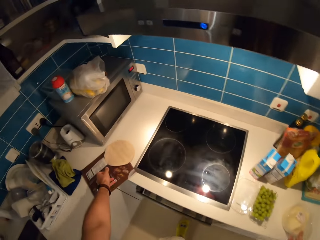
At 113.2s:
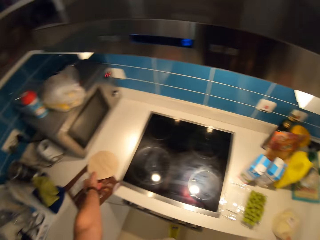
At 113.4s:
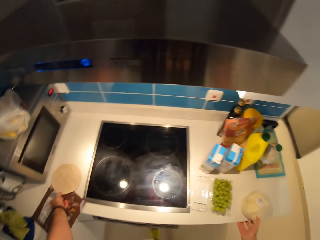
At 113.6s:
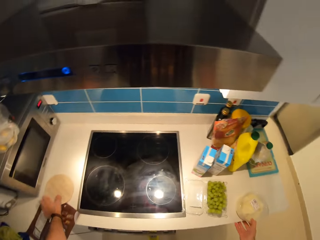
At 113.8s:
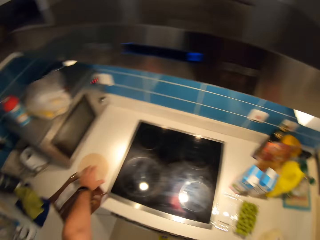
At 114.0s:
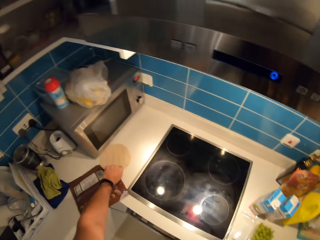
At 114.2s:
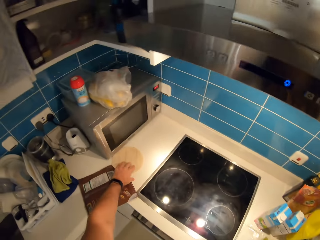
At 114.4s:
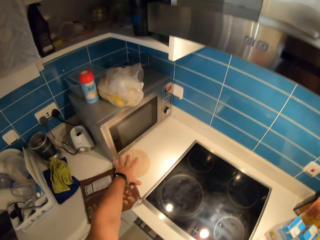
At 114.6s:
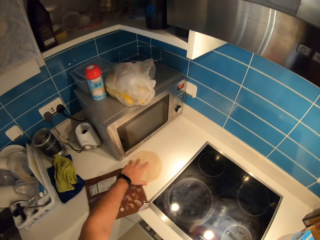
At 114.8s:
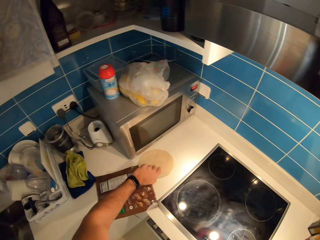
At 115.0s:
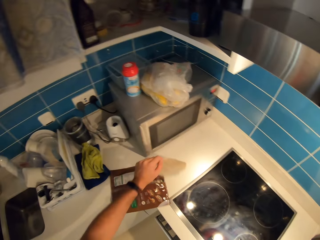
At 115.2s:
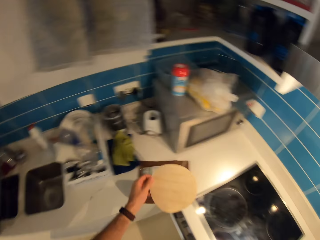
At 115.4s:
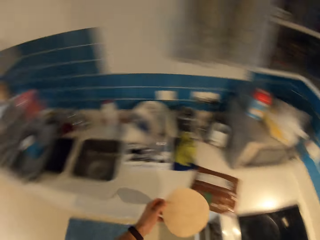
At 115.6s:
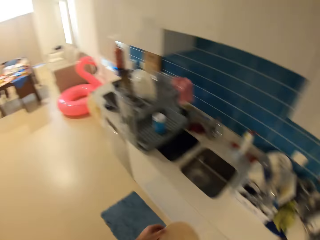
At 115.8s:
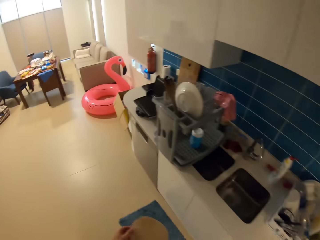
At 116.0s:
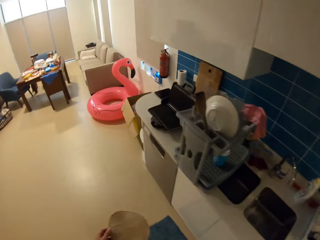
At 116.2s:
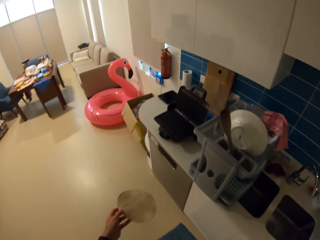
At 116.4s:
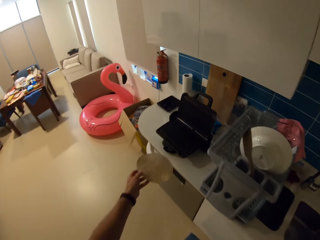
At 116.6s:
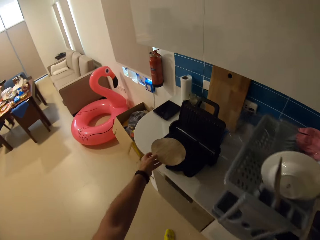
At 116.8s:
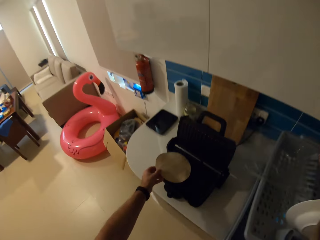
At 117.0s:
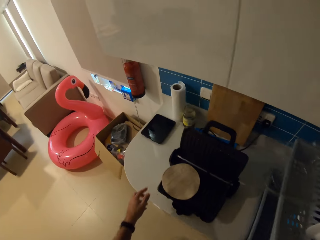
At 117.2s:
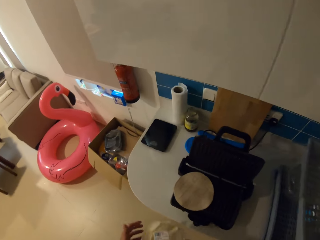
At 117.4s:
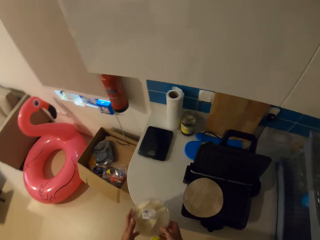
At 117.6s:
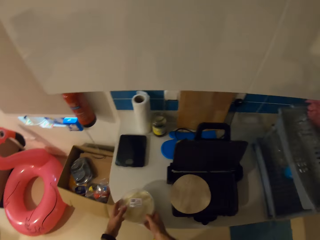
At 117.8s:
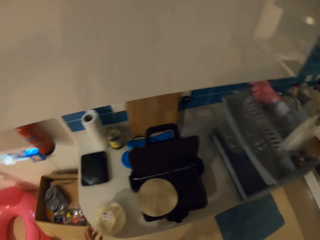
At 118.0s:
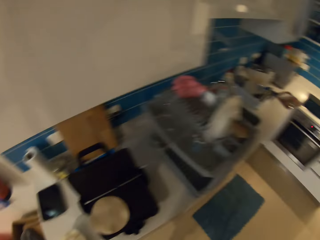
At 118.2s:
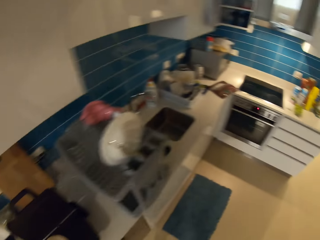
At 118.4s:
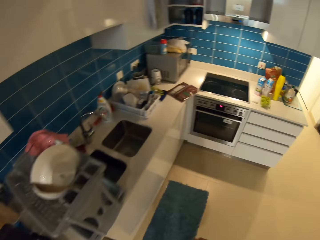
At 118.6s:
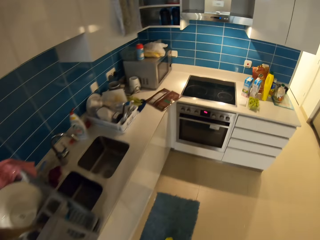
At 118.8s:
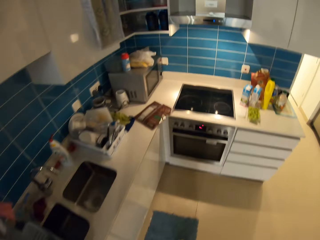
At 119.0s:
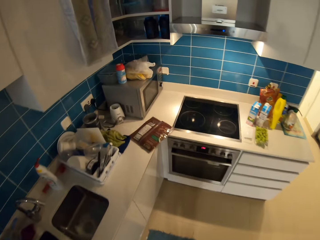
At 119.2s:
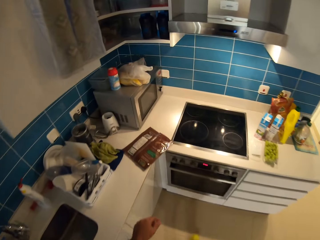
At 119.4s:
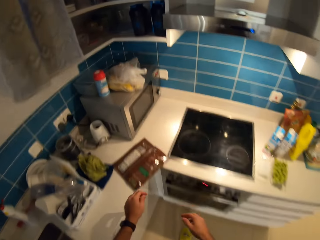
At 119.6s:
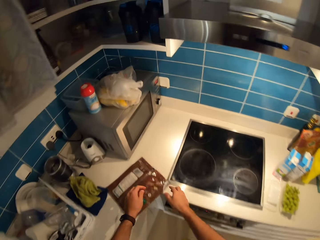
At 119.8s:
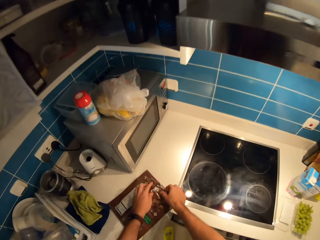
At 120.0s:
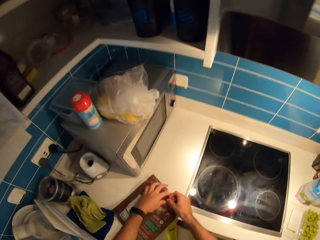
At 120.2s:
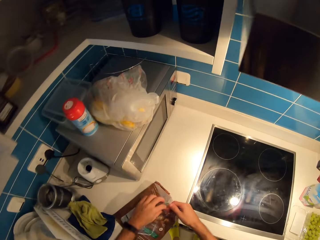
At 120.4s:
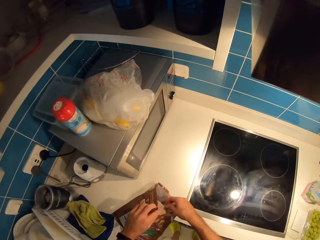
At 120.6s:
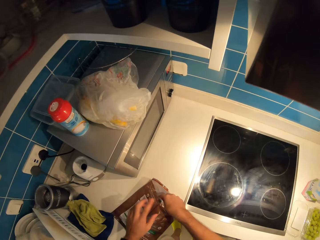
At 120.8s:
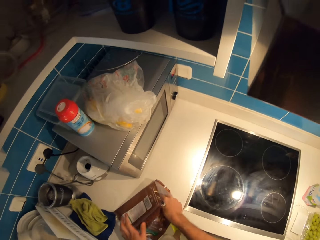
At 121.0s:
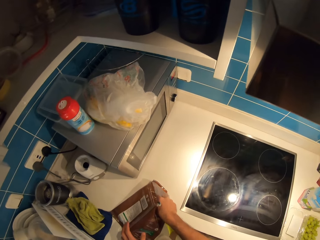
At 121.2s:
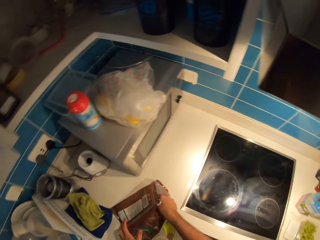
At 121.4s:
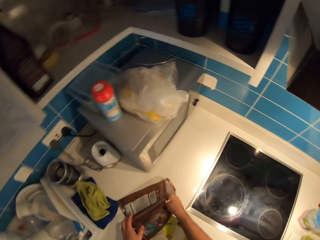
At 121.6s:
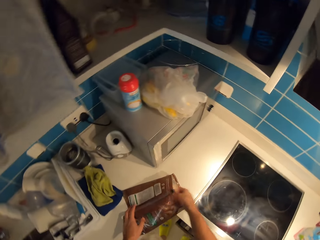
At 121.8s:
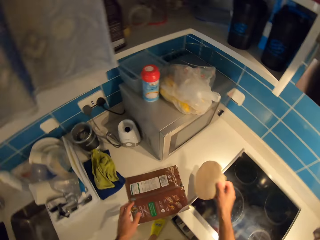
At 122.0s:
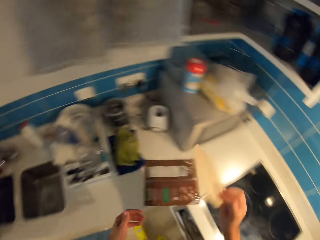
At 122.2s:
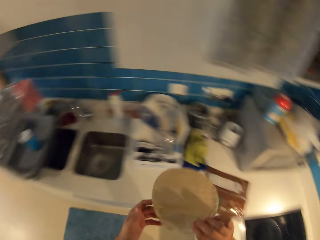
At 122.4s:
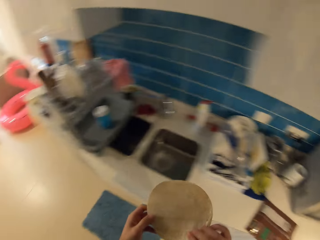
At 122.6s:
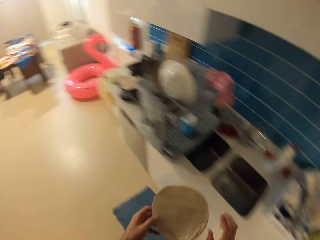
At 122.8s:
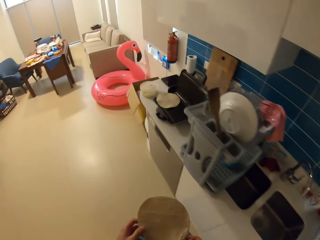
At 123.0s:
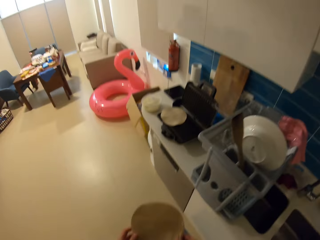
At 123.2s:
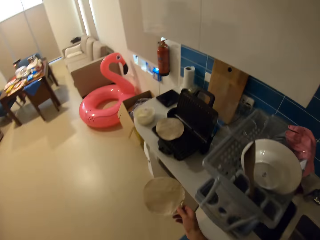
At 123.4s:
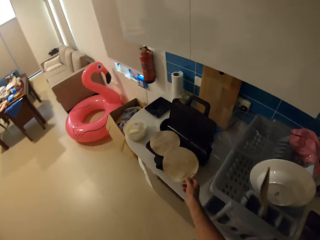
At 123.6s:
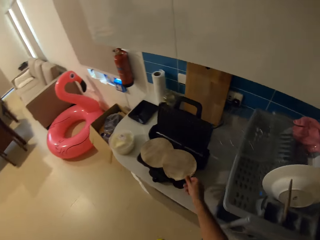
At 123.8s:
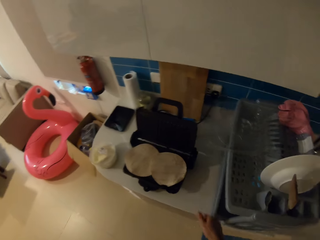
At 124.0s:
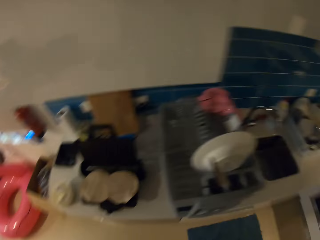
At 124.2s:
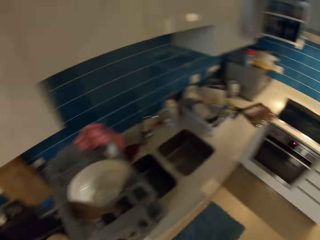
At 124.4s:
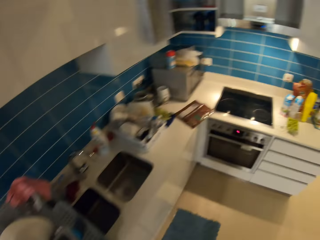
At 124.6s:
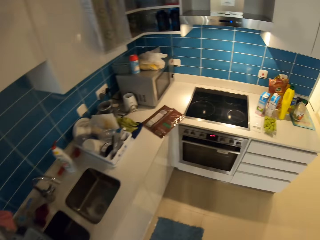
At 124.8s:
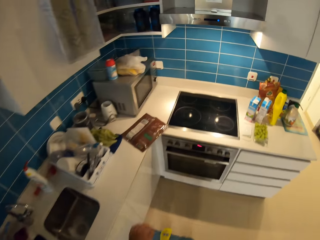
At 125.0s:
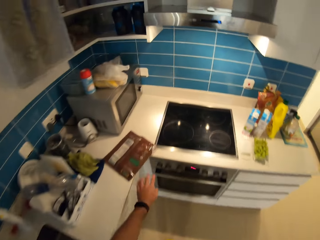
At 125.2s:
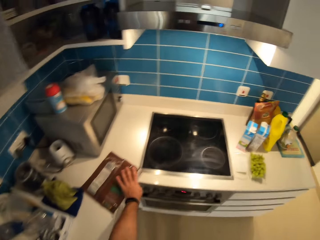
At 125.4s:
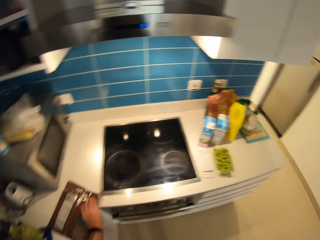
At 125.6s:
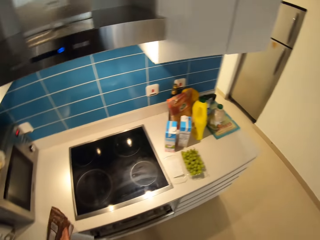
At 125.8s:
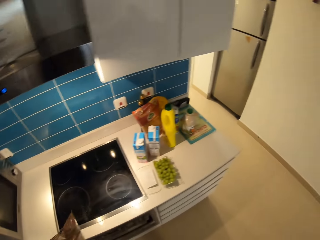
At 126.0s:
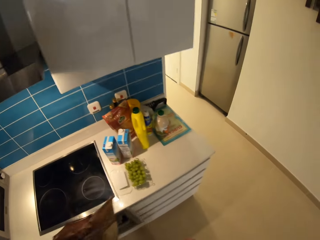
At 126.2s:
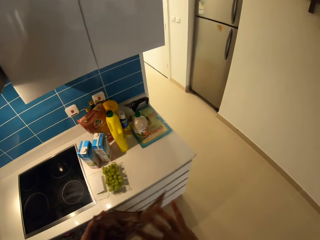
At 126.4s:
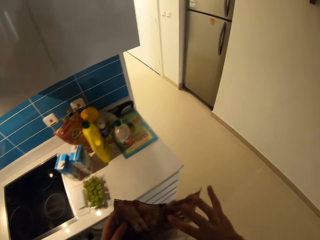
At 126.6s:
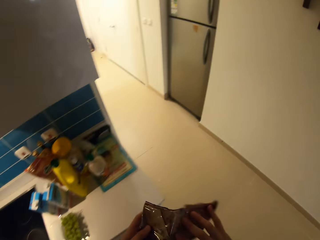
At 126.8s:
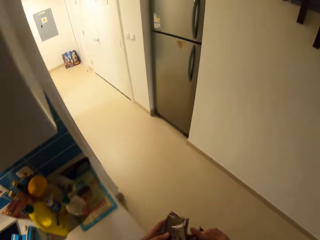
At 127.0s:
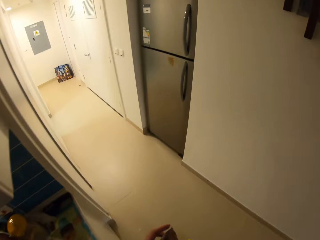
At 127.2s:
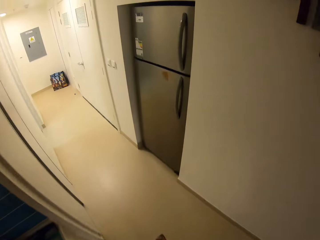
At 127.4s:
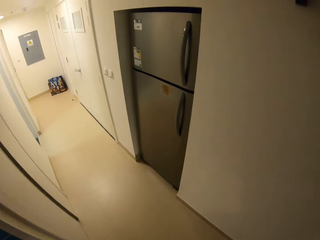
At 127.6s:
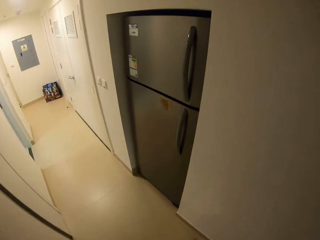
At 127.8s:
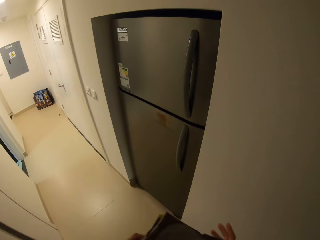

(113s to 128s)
The camera wearer holds something. He picks up the flat bread or tortilla lying on the pack with his left hand. He checks the tortilla, turns around, and walks around the kitchen. He places the flat bread in his left hand on the plate of the toaster. He places the container in his hands on the kitchen counter. He walks around the kitchen. He dips his hands into the pack of flat bread. He picks out a flat bread from the pack with his right hand. He walks around the kitchen. He places the flat bread in his right hand on the plate of the toaster. He walks around the kitchen. He picks up the pack of flat bread from the kitchen counter with his left hand. He walks around the kitchen.

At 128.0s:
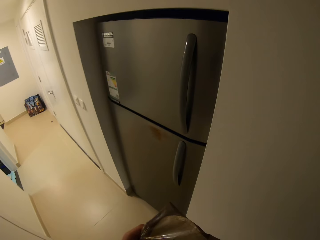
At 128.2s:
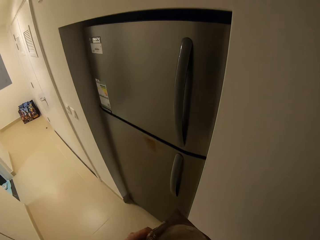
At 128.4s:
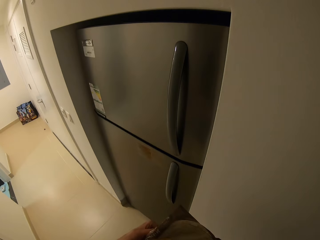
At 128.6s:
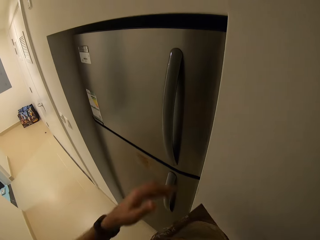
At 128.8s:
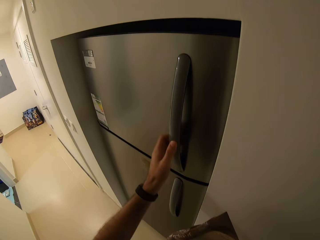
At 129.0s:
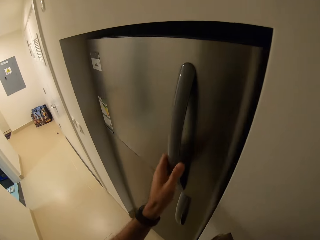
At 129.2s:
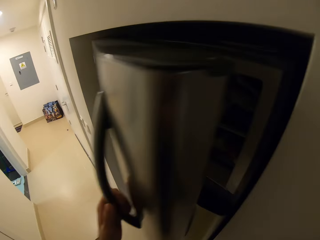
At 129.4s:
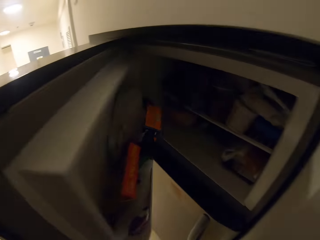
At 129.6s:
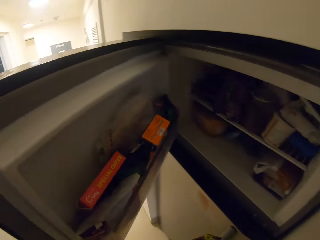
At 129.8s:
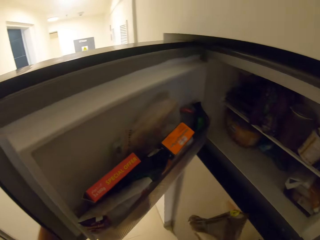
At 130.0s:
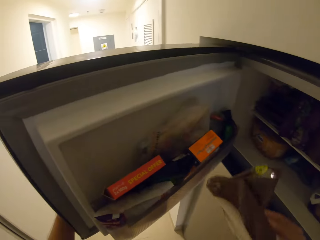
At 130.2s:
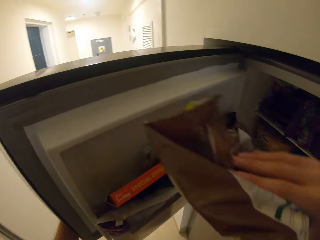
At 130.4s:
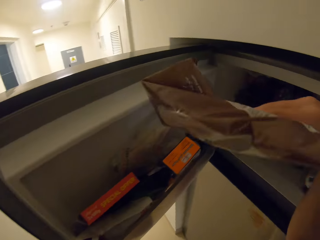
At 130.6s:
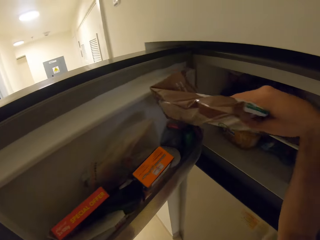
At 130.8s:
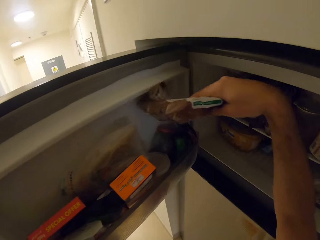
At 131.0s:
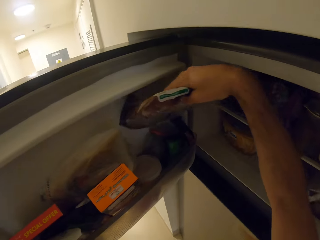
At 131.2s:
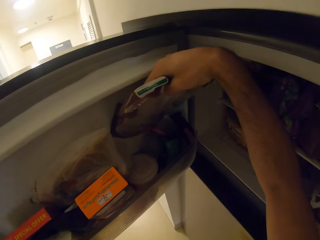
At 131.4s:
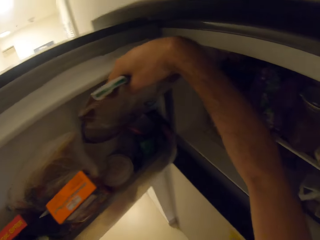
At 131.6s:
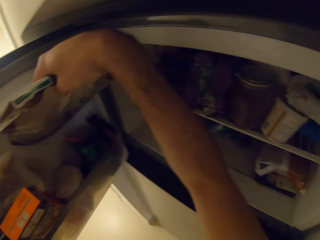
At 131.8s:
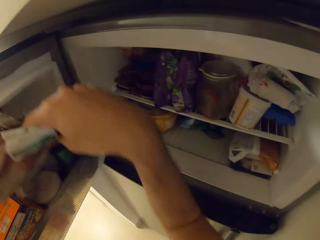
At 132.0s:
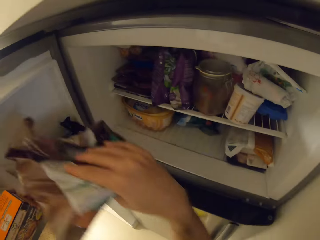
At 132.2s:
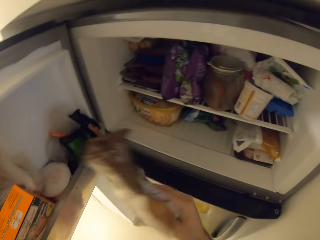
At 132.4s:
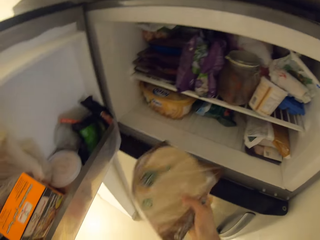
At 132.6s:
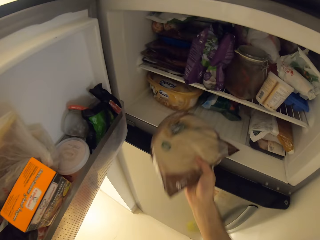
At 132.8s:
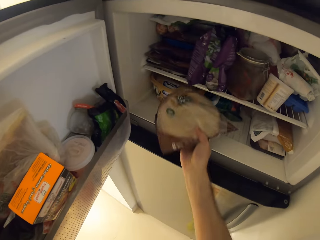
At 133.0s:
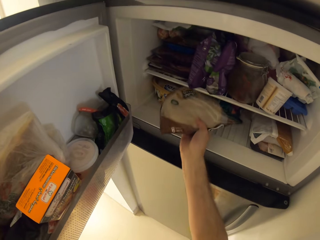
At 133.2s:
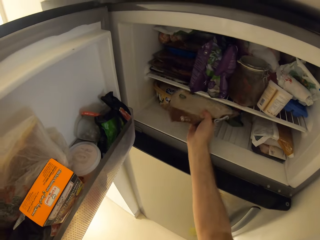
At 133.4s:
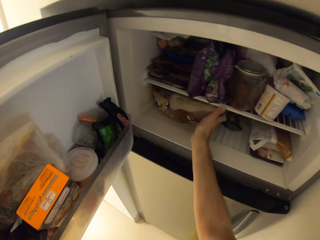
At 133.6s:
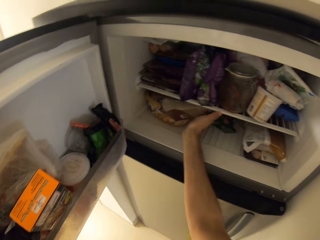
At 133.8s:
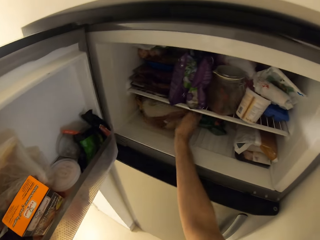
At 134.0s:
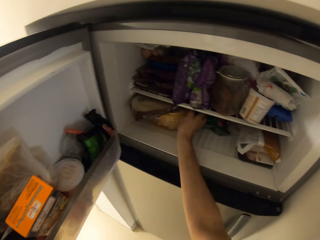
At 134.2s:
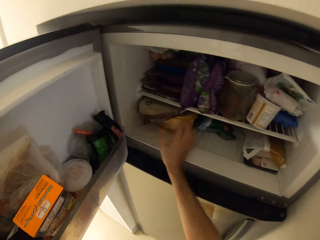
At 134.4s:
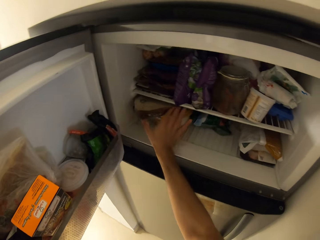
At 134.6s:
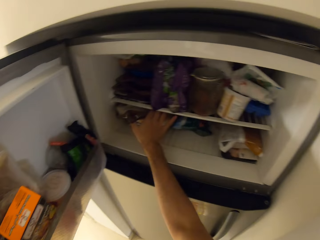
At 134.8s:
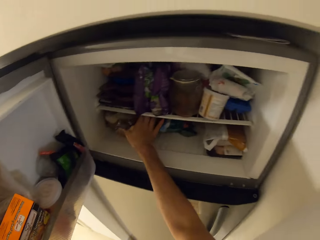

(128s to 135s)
The camera wearer opens the freezer with his left hand. He places the tortilla in the freezer.
